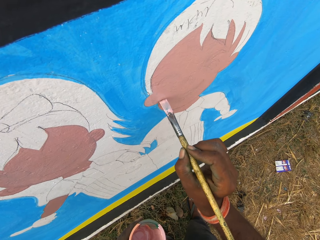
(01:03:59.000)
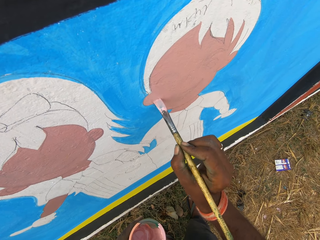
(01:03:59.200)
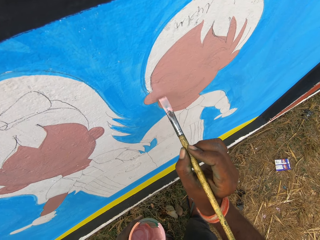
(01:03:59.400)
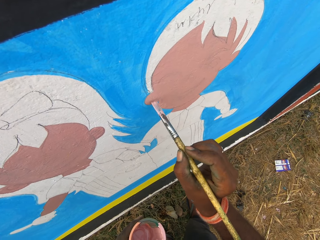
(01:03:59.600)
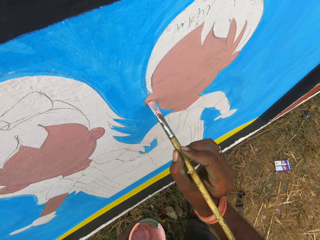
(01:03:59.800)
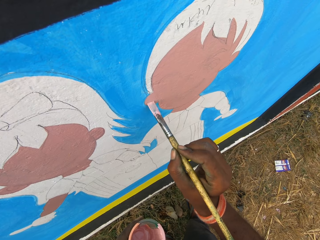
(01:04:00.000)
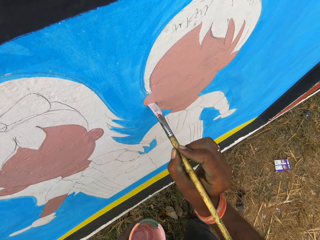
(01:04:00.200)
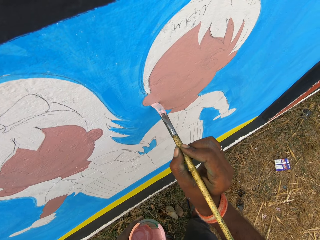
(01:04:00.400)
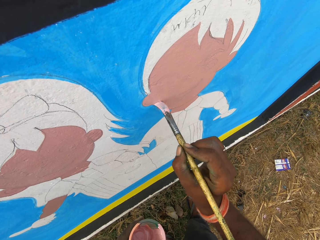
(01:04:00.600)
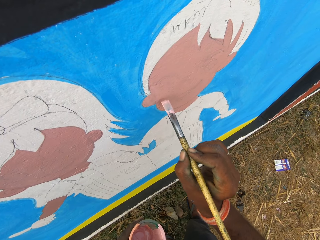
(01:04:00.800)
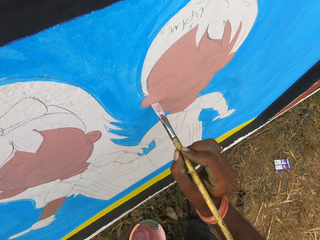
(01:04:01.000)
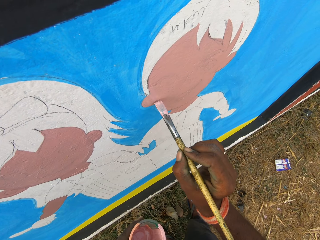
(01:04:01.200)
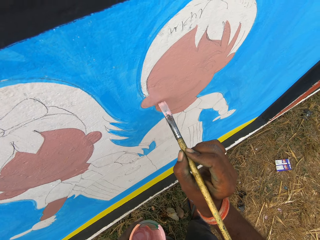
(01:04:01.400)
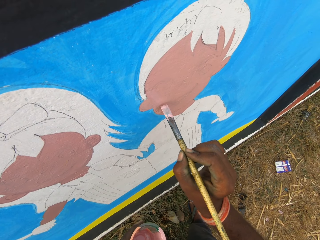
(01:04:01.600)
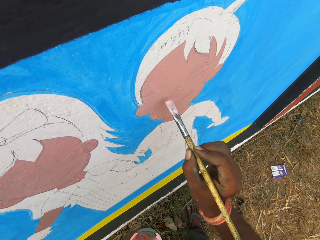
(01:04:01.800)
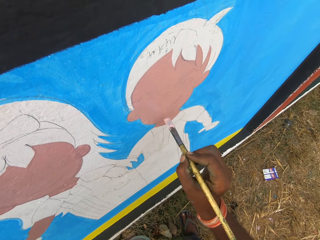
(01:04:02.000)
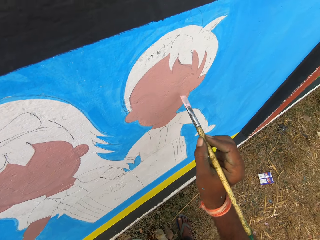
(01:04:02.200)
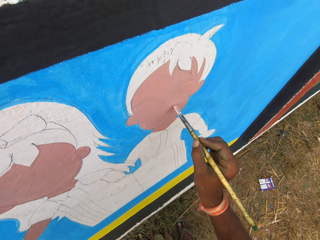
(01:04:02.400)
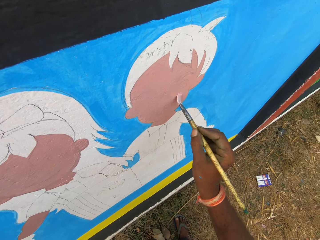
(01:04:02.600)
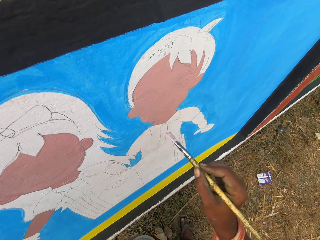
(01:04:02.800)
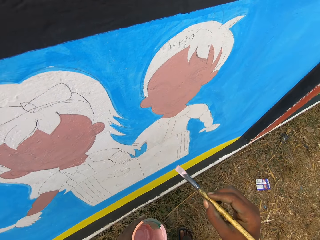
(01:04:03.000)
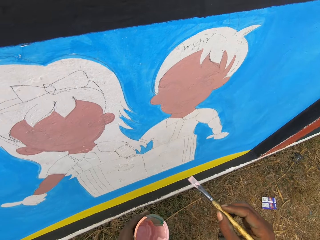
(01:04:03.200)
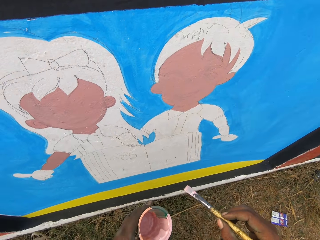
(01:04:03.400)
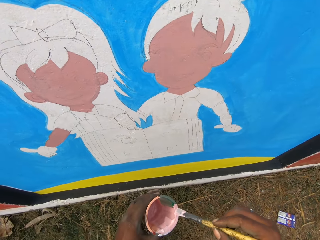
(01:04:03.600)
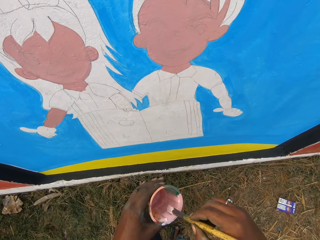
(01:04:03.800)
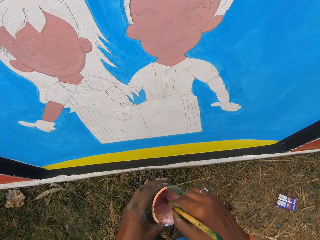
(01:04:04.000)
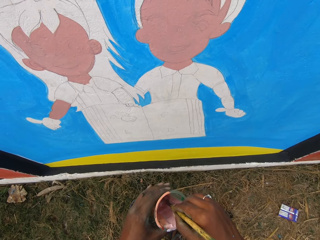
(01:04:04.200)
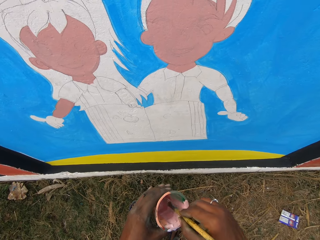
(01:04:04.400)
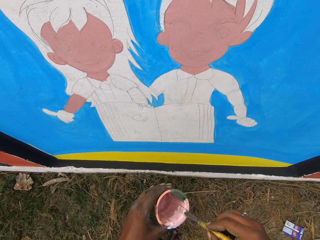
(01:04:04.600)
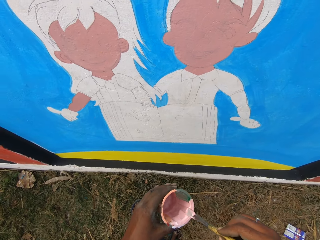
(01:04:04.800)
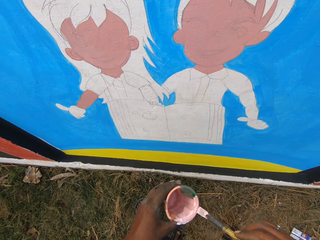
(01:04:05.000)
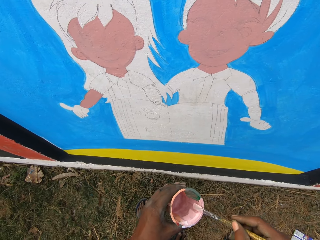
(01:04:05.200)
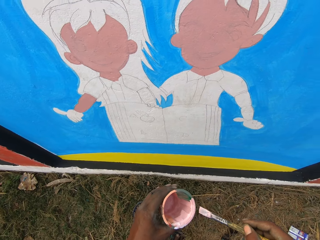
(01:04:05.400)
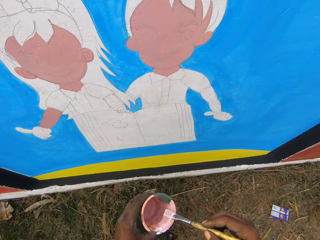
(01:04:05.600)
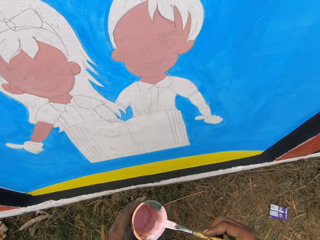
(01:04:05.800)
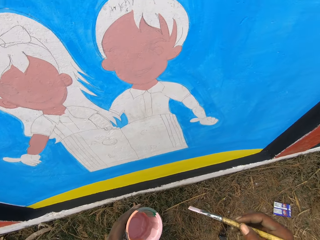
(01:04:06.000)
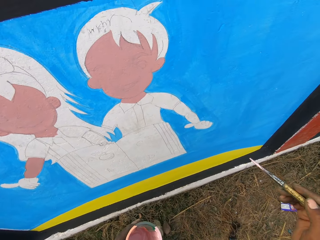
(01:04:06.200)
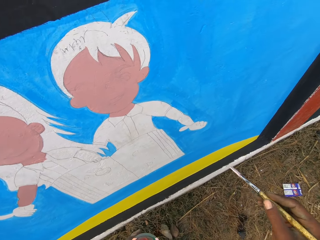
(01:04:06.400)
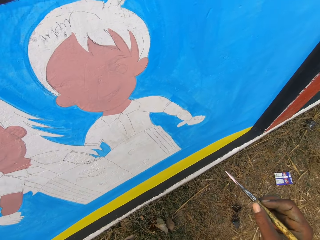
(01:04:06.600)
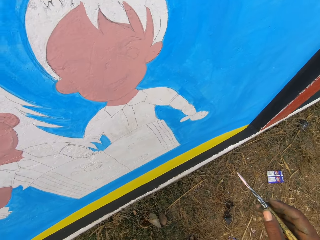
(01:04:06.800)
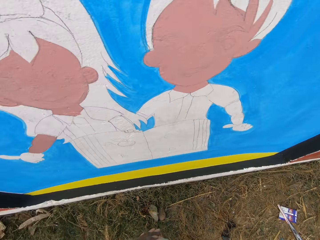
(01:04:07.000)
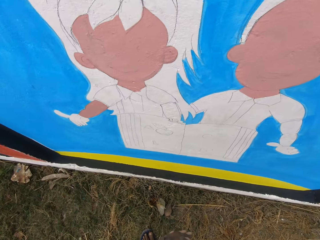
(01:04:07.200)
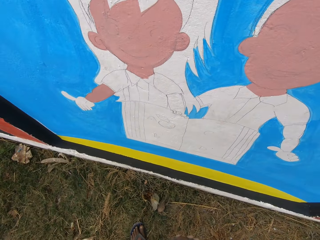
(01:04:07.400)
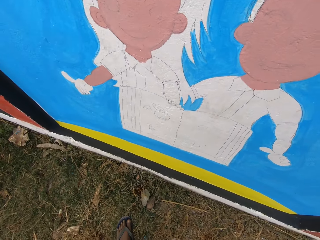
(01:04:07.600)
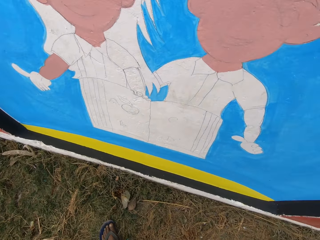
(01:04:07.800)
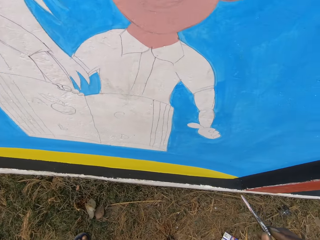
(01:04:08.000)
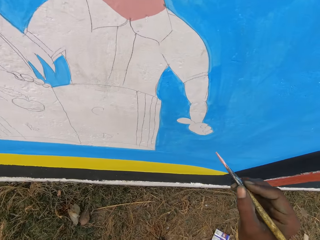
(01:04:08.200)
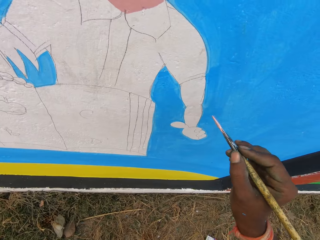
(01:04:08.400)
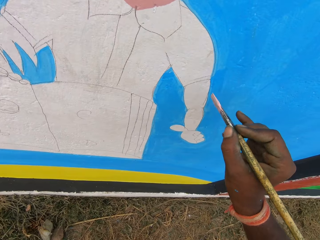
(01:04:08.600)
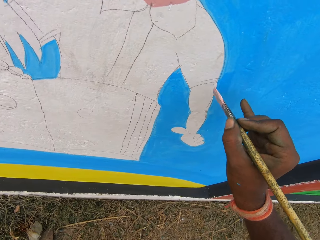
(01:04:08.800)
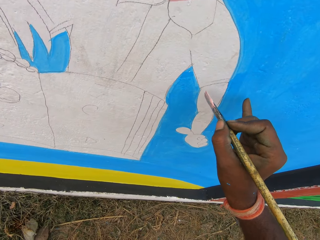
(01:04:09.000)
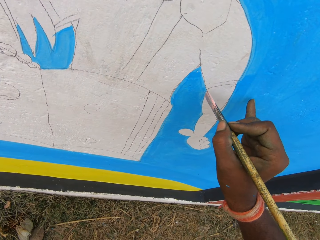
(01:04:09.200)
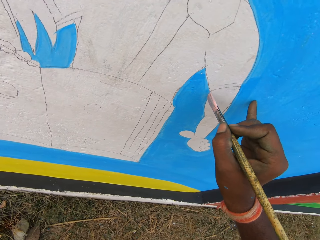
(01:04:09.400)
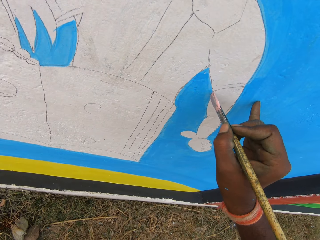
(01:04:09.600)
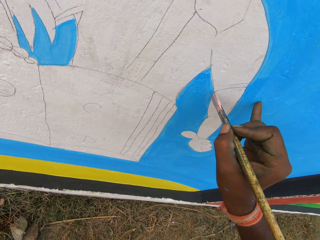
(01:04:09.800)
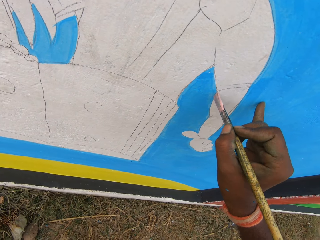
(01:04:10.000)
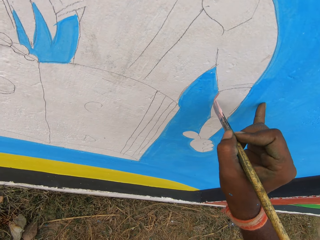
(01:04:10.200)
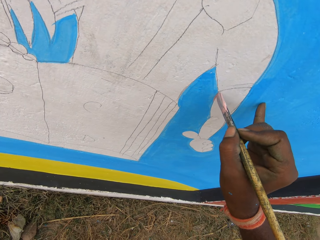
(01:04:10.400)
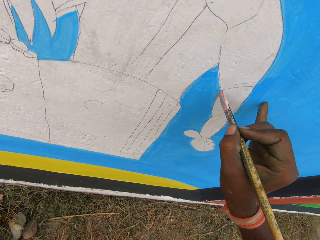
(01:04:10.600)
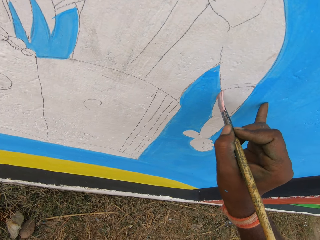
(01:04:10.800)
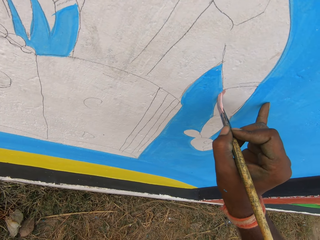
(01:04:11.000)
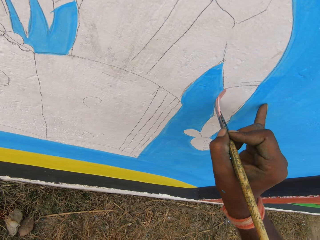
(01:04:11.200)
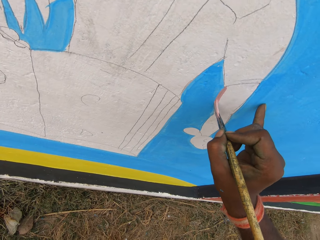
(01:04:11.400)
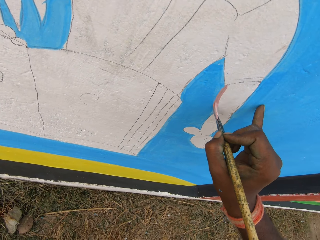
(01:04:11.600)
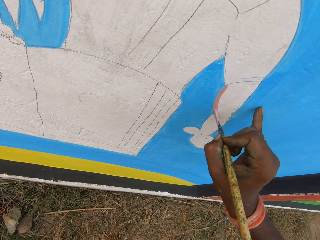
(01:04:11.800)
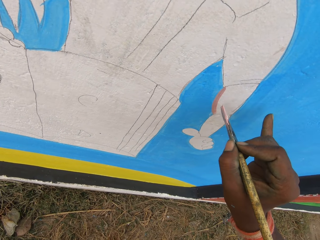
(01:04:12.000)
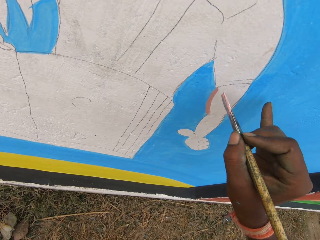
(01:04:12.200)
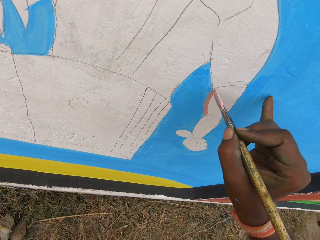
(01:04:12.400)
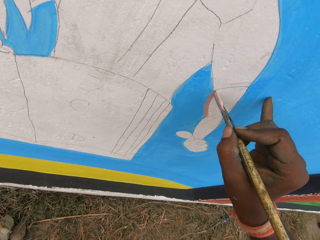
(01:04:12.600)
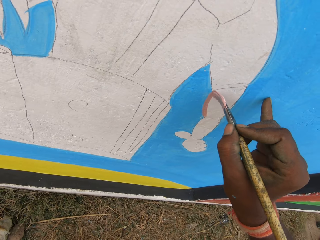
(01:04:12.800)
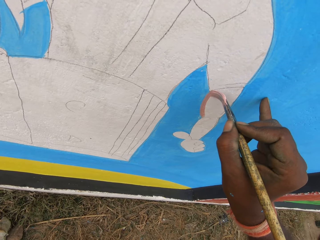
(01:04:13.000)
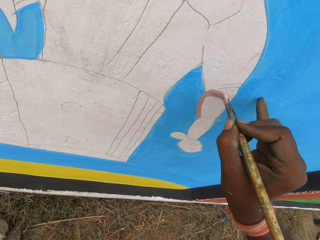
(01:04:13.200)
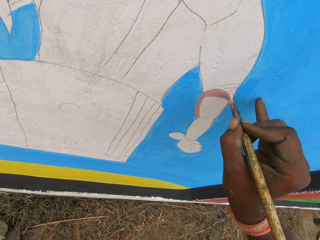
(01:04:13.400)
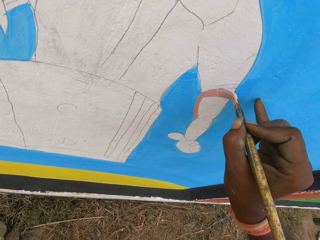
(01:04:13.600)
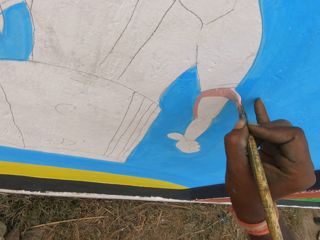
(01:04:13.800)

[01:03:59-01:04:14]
The camera wearer dips the painting brush into the paint bowl in his left hand. He rubs the painting brush against the edge of the paint bowl. He puts a finger of his right hand on the wall. He paints on the wall with the painting brush in his right hand.

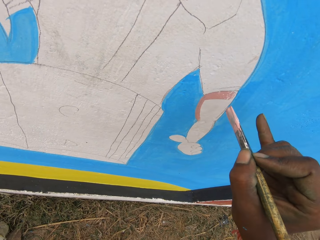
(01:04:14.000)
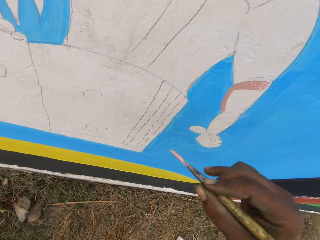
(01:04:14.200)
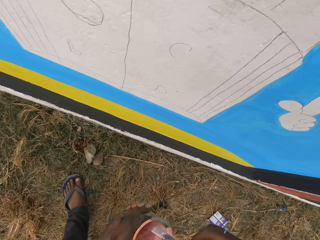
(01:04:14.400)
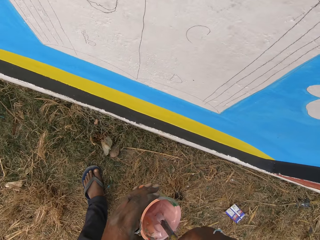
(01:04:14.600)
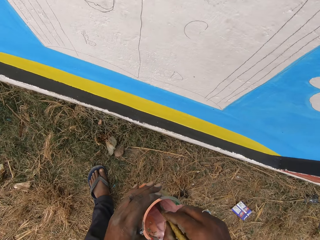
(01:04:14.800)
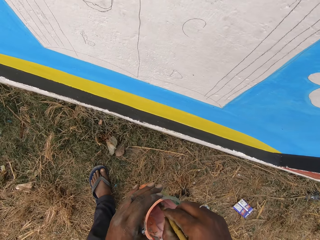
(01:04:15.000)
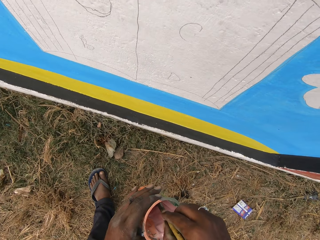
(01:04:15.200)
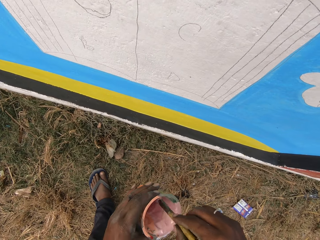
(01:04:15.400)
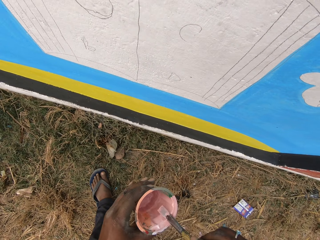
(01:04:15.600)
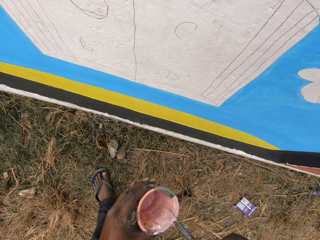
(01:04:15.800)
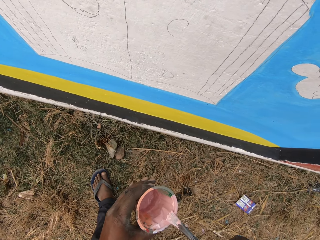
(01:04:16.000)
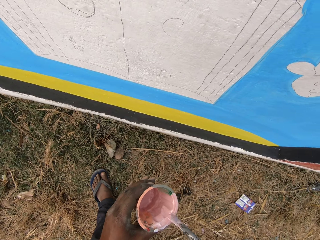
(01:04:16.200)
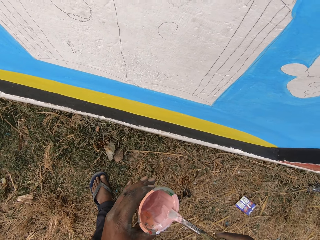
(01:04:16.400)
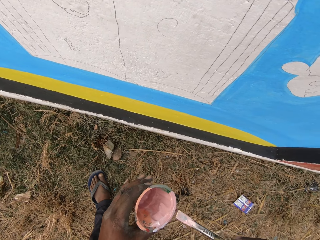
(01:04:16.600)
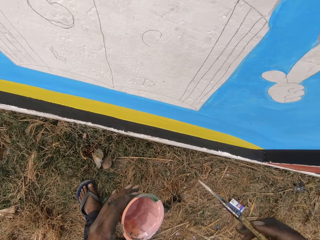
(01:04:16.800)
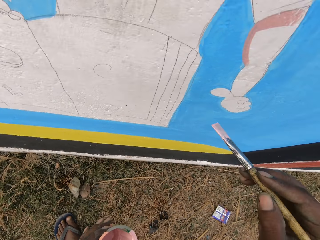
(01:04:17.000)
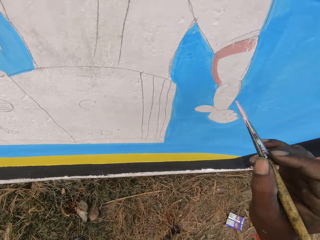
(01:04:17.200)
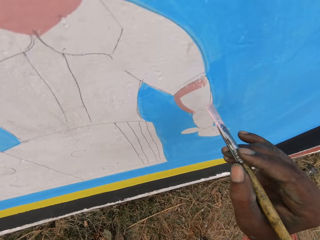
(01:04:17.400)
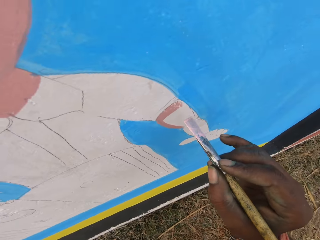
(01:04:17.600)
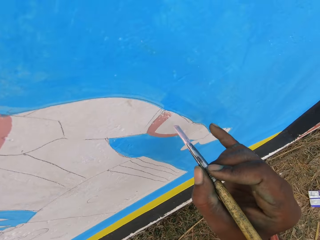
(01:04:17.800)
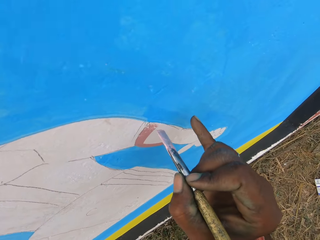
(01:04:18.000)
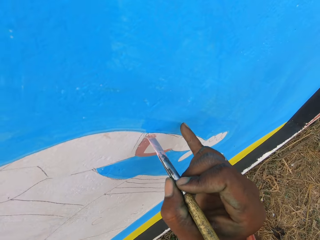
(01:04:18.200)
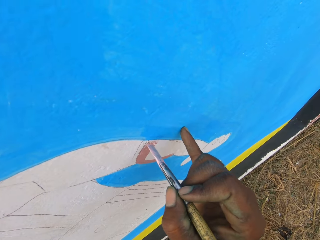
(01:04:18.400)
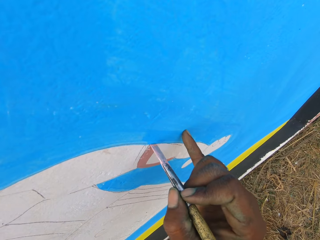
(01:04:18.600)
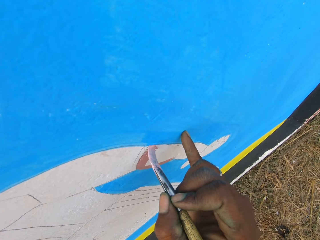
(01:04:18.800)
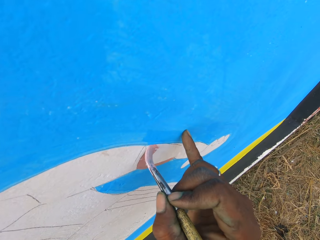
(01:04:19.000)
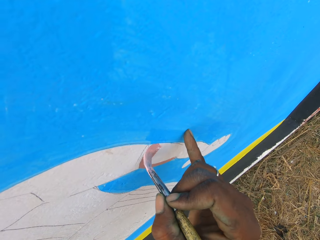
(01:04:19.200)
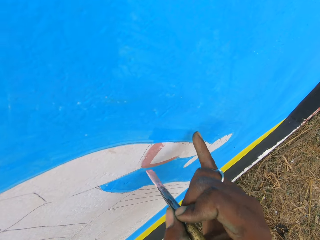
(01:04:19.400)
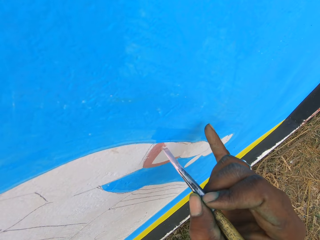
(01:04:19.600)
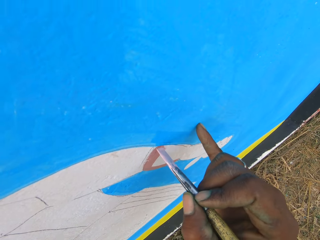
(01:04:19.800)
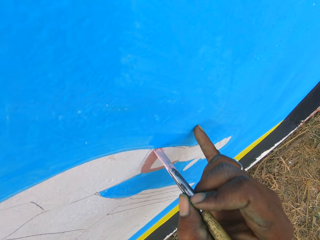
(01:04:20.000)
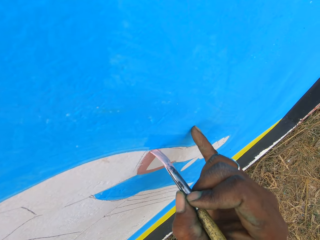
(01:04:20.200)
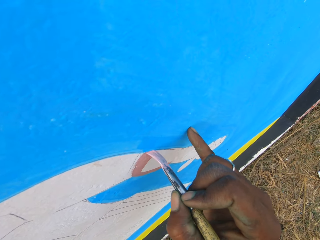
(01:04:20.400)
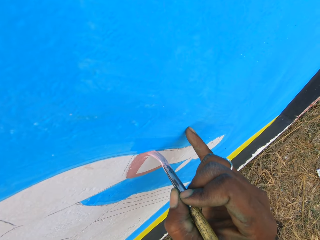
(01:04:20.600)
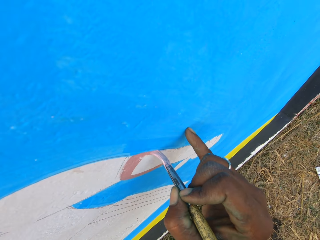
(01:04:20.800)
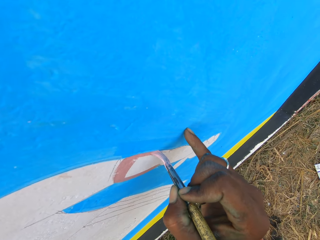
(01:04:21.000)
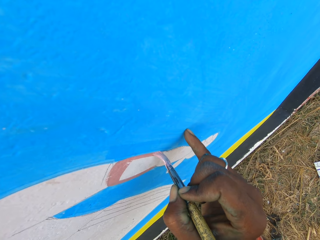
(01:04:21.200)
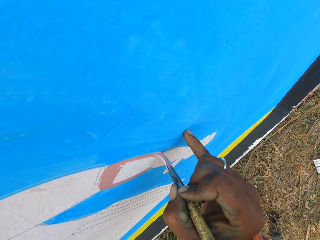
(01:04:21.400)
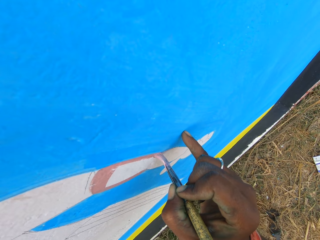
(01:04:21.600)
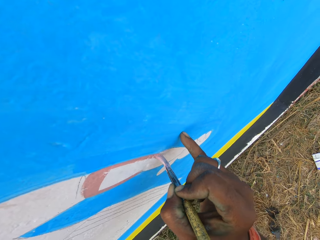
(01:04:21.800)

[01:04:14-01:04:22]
The camera wearer dips the painting brush into the paint bowl in his left hand. He rubs the painting brush against the edge of the paint bowl. He puts a finger of his right hand on the wall. He paints on the wall with the painting brush in his right hand.
